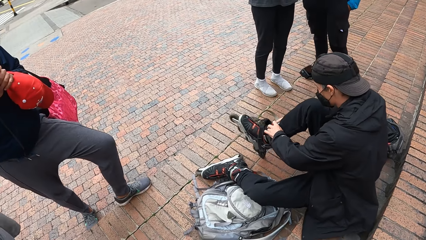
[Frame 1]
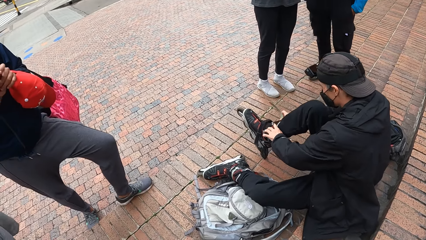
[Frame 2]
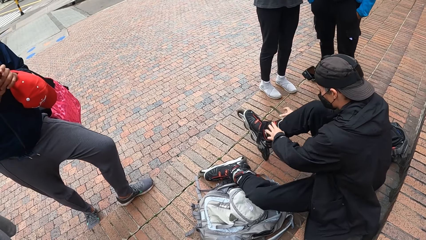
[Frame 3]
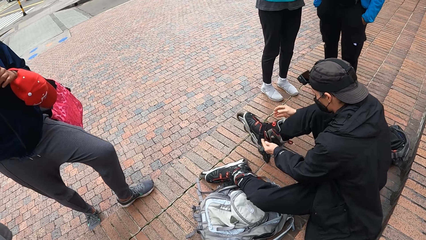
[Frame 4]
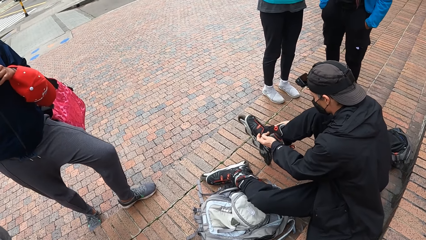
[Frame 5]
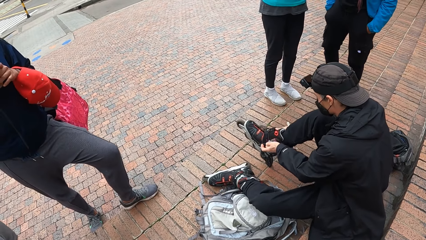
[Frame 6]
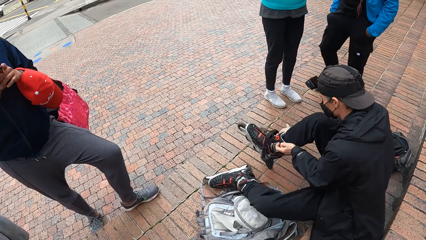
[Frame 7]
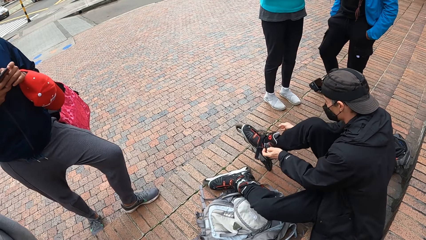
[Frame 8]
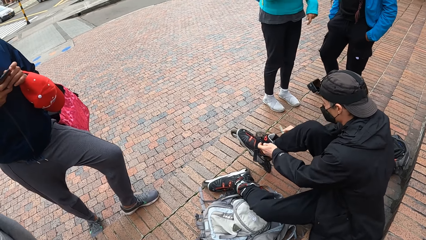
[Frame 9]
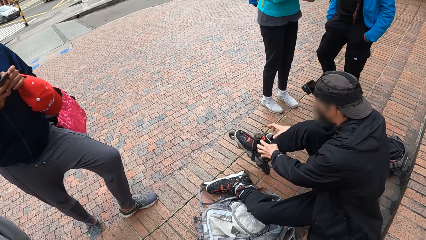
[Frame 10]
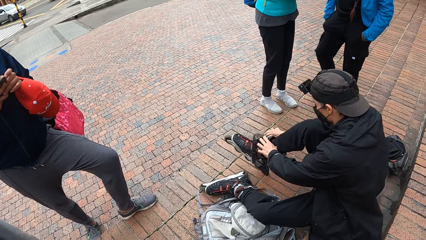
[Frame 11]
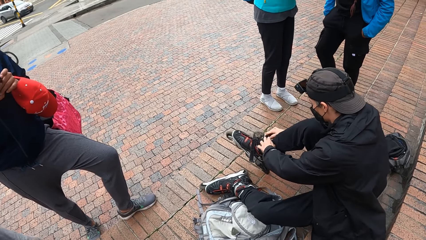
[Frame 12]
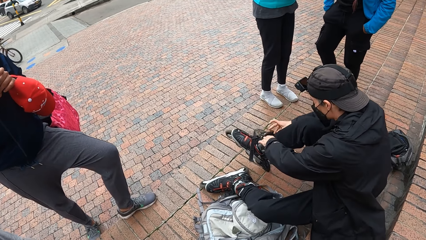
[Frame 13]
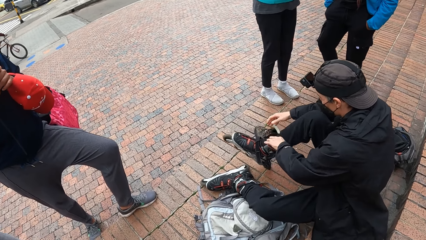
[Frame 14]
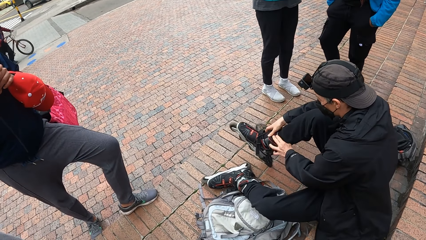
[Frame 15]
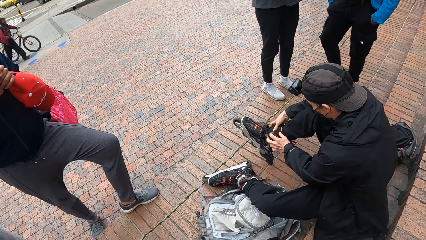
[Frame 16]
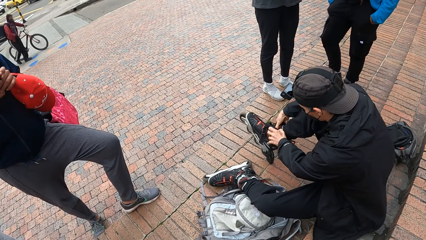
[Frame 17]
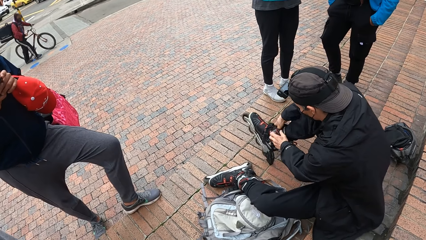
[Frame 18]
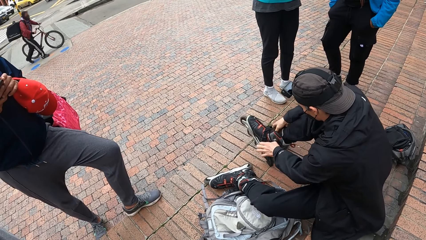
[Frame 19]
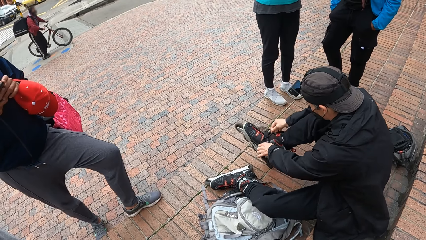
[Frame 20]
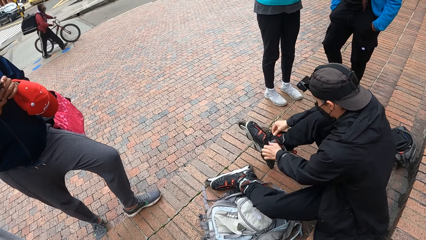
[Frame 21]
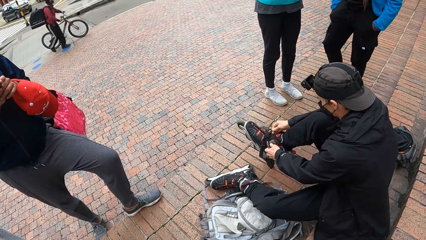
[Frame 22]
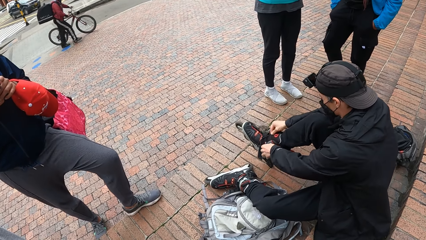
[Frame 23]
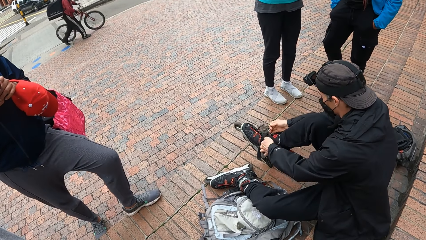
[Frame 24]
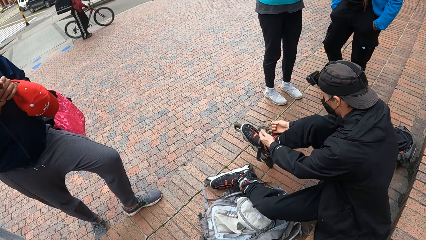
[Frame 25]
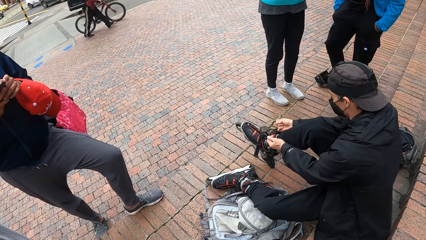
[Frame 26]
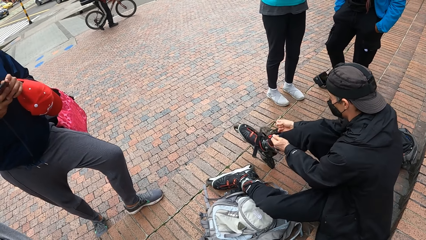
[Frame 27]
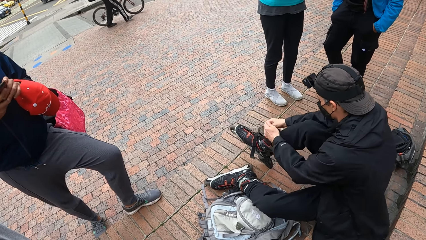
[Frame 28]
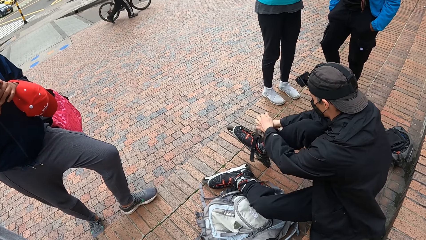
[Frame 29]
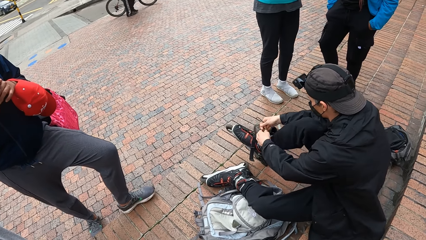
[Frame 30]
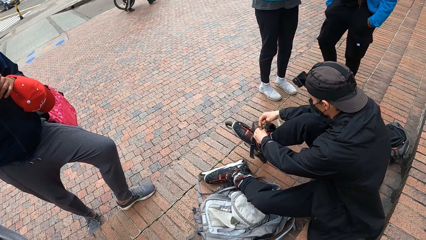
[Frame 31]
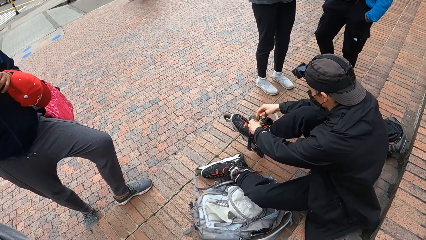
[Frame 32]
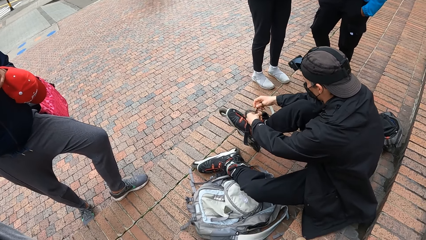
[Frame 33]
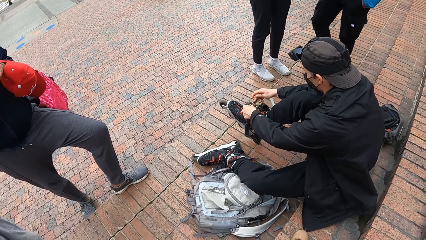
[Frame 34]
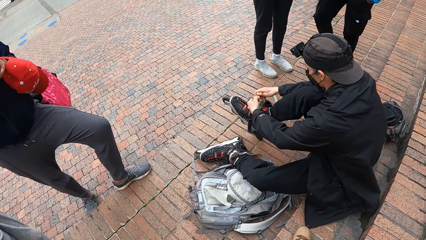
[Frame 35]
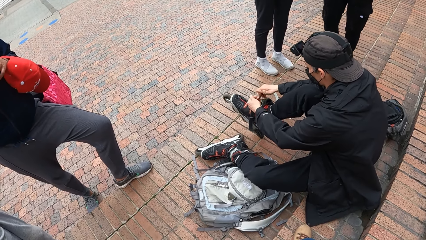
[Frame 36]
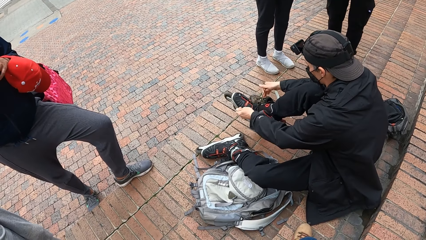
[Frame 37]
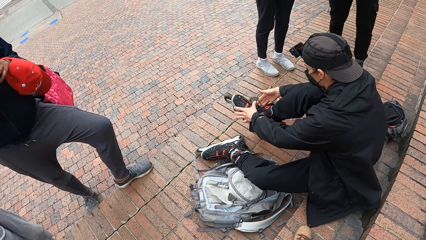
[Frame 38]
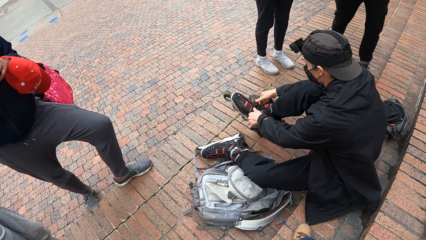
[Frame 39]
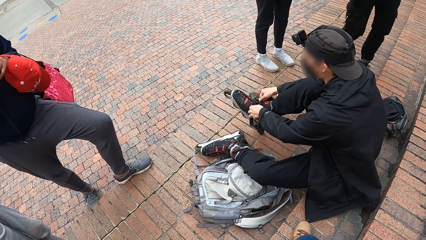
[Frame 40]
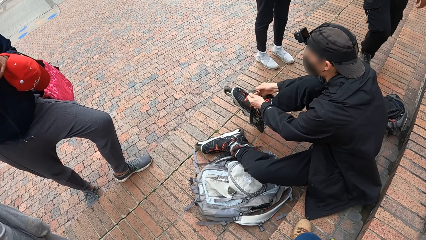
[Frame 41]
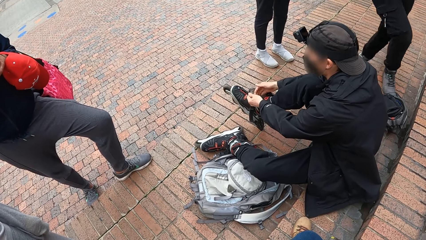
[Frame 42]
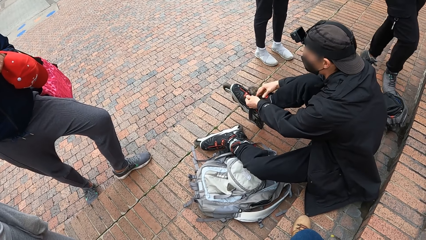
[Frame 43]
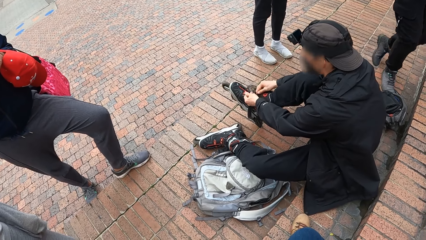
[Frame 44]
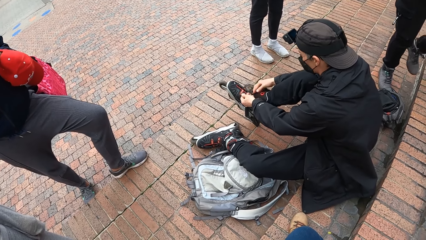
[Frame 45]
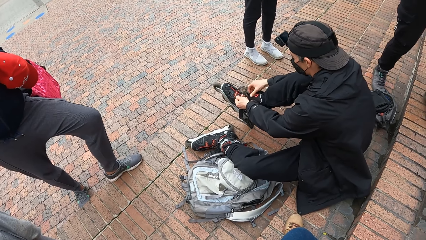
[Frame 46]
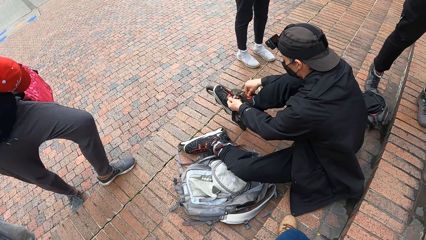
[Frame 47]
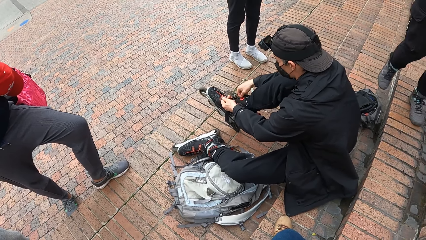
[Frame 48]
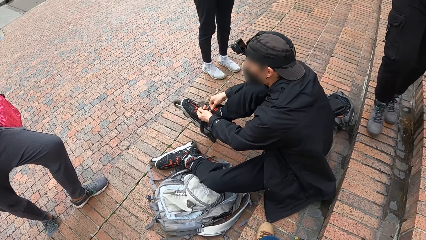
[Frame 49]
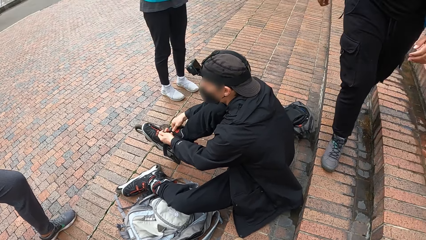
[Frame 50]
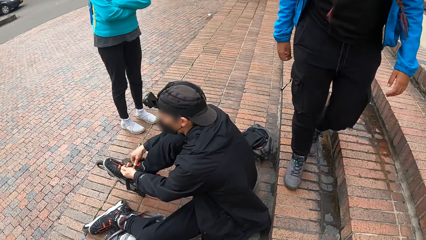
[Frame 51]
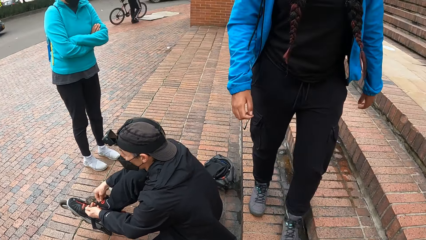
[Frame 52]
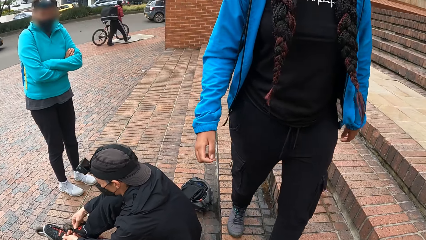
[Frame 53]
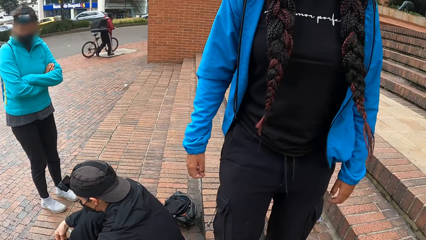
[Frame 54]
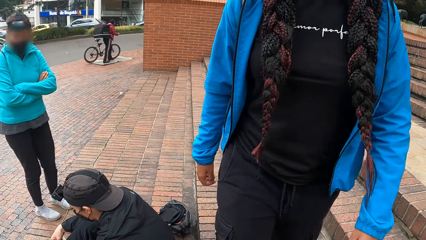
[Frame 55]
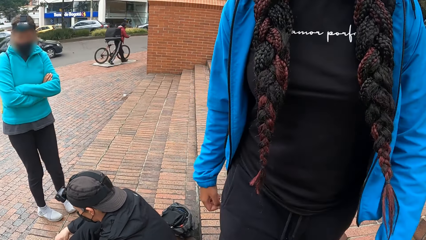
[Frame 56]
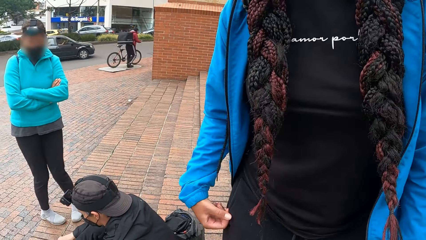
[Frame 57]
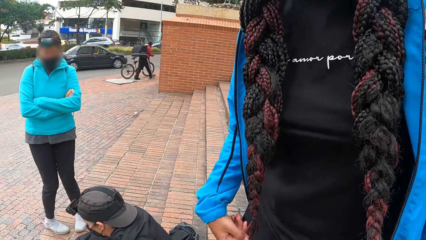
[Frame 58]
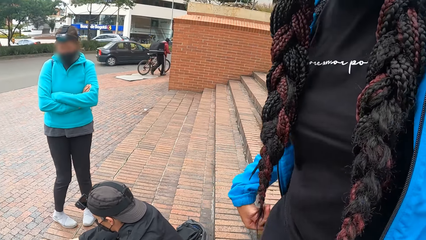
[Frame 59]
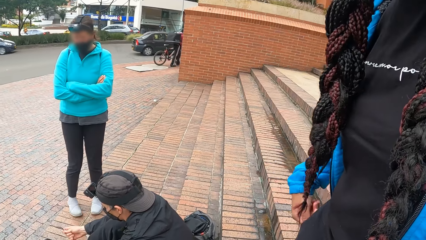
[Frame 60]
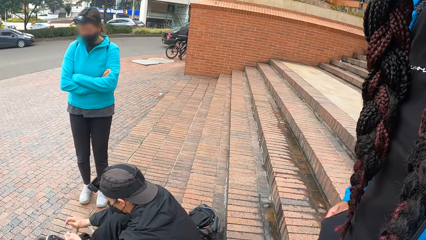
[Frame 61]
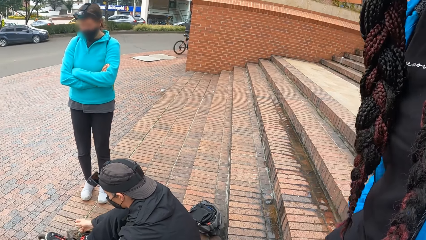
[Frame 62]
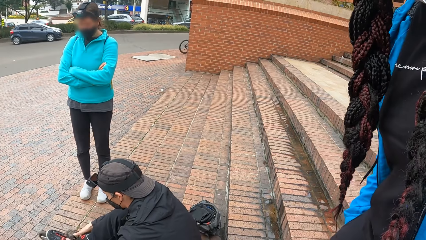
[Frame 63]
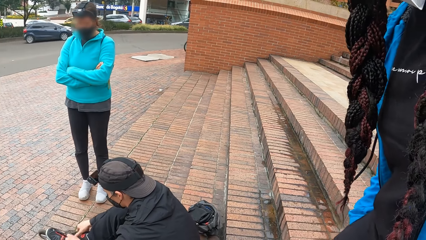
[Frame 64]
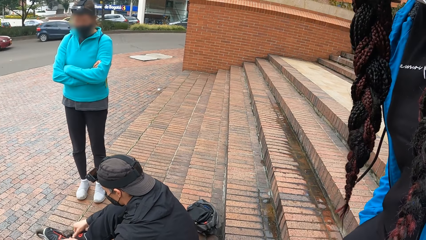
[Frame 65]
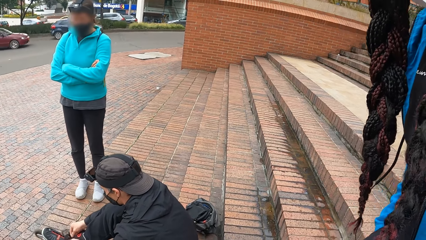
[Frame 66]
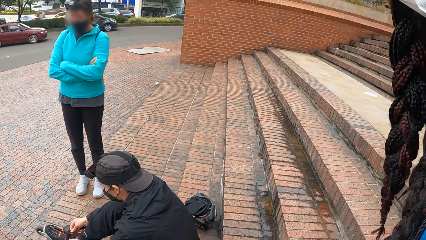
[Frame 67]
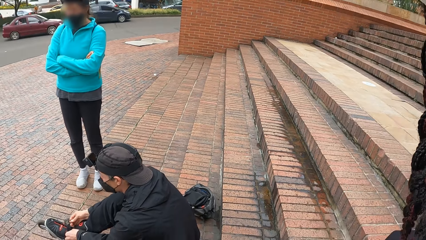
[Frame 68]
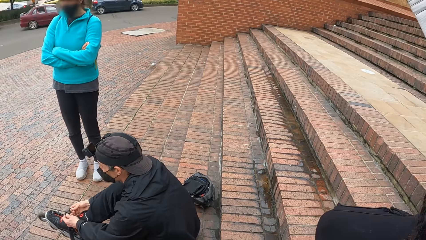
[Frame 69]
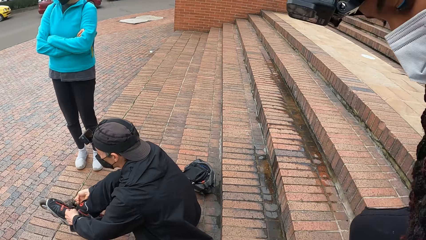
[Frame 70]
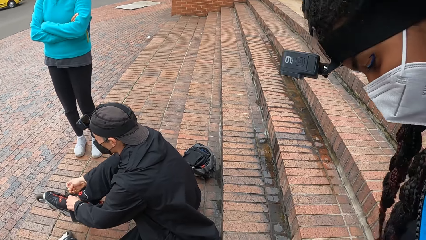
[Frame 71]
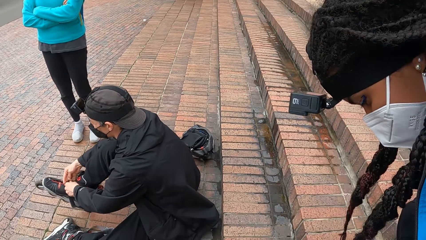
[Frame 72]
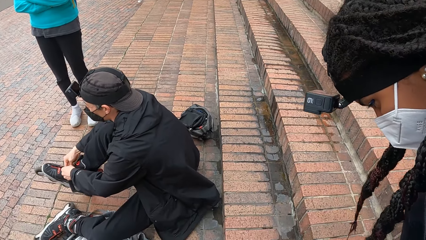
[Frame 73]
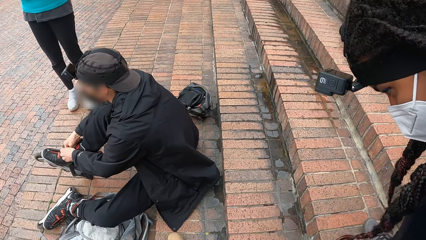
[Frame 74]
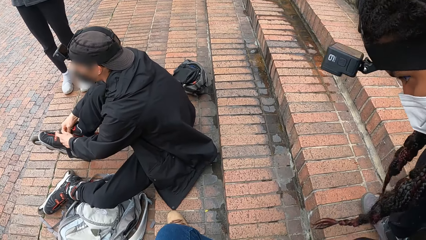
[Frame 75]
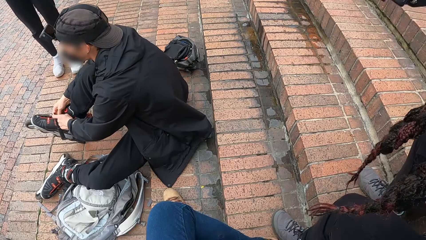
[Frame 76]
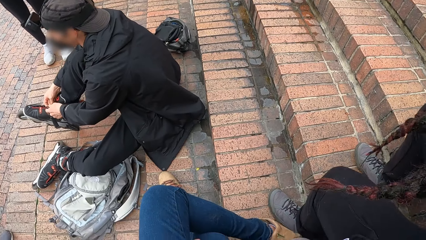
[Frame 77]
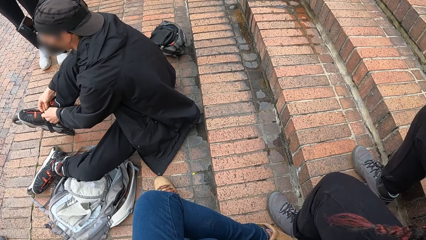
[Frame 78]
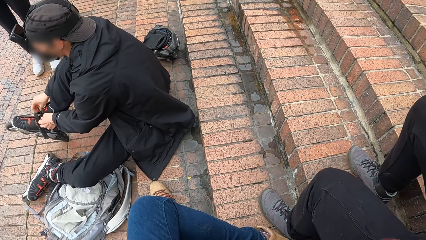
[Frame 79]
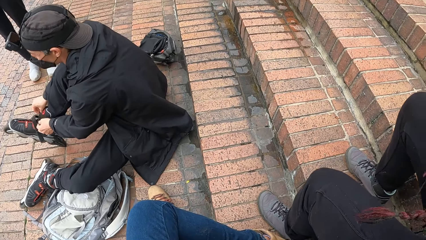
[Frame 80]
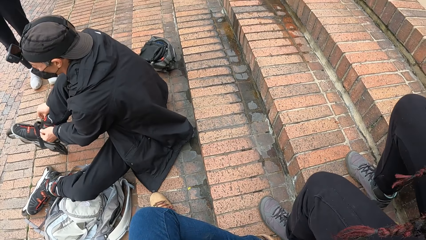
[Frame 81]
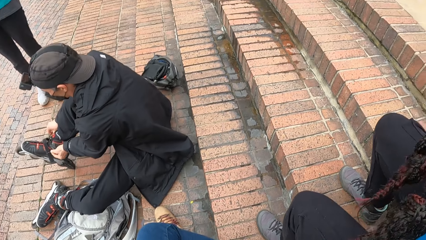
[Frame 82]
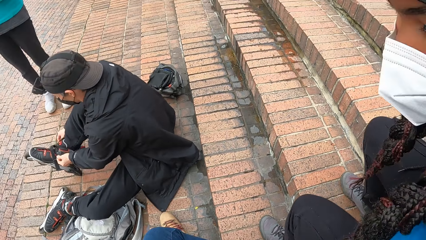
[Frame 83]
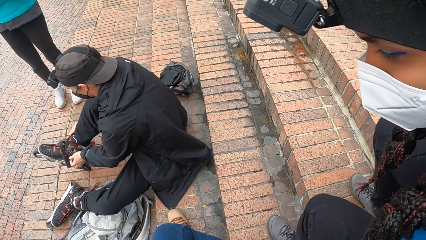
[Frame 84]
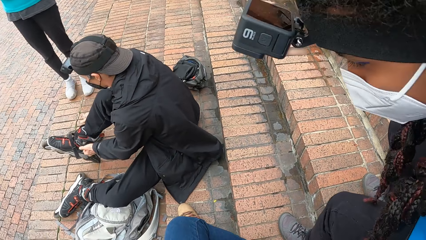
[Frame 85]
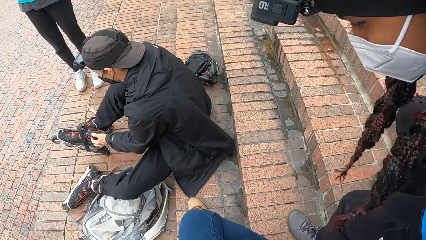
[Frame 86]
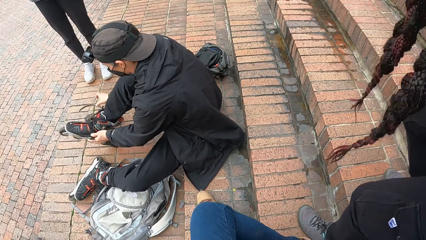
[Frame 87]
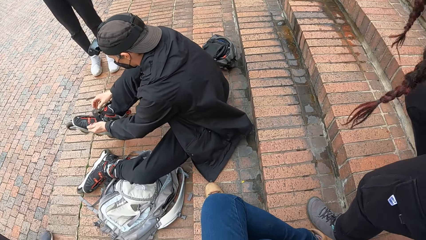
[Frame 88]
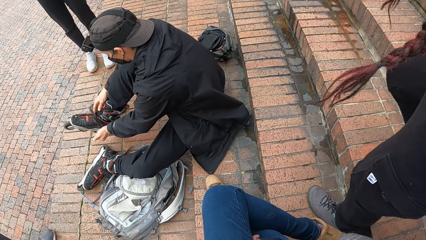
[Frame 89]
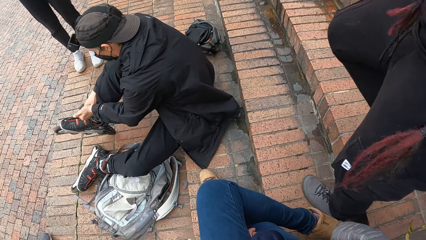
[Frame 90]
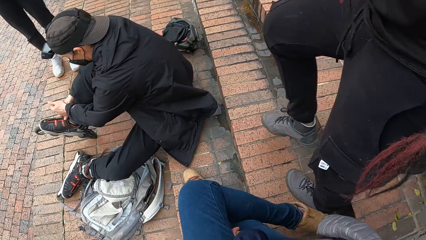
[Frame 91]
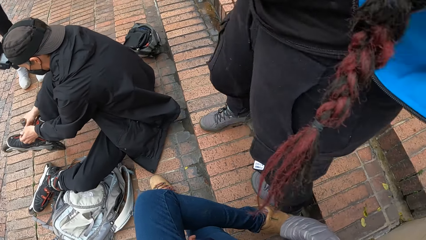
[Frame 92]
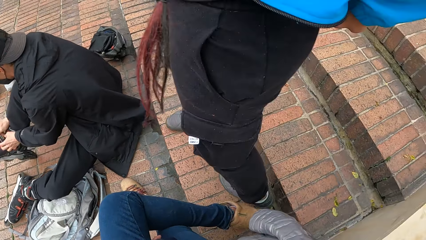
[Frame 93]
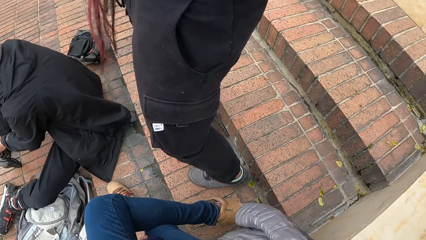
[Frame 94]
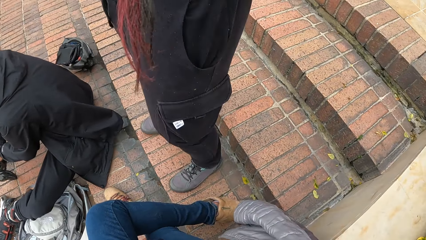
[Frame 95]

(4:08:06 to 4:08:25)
The man adjusts the lace of the skate shoe with both hands. The man ties the skate shoe lace with both hands. A woman walks up the pavement stair towards the camera wearer. The man ties the skate shoe laces. The woman sits on the pavement. The woman stands up from the pavement.
